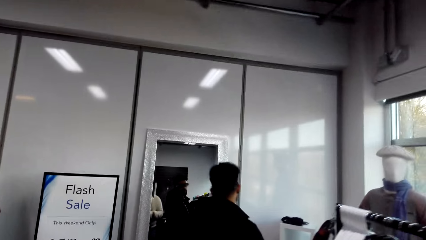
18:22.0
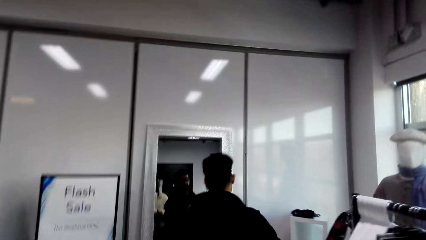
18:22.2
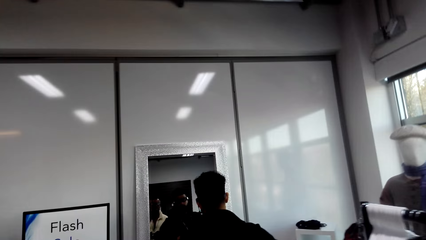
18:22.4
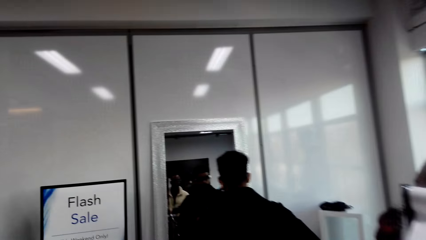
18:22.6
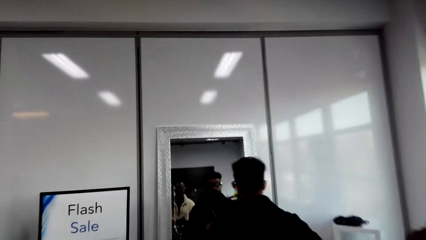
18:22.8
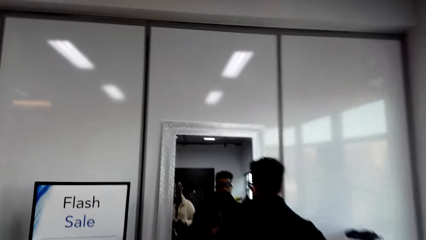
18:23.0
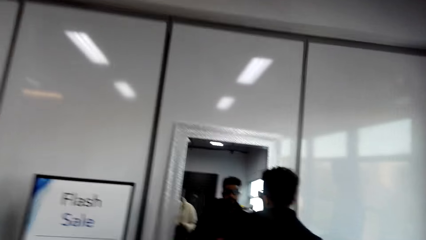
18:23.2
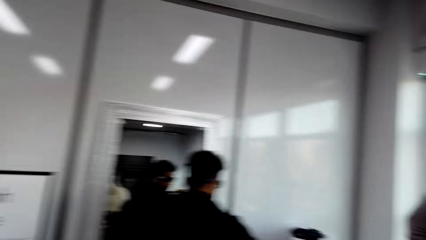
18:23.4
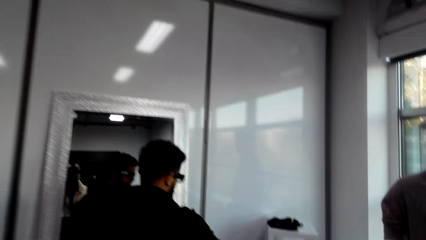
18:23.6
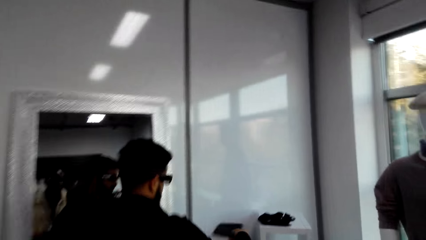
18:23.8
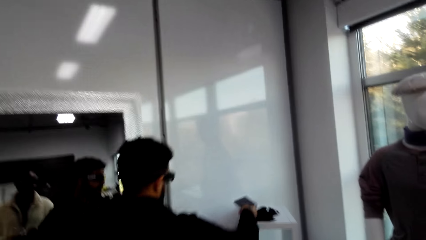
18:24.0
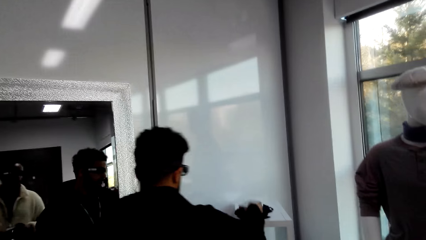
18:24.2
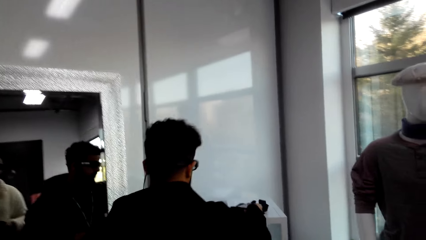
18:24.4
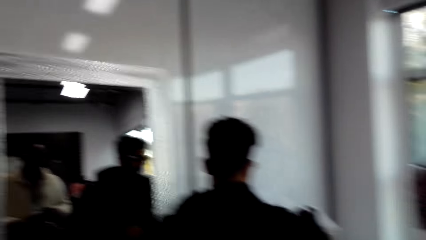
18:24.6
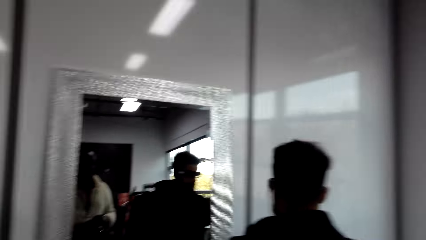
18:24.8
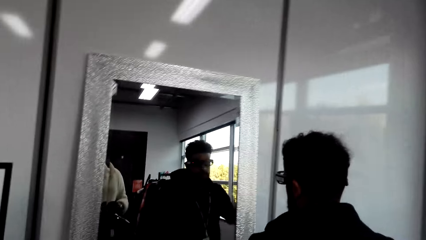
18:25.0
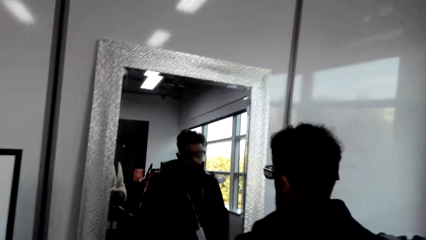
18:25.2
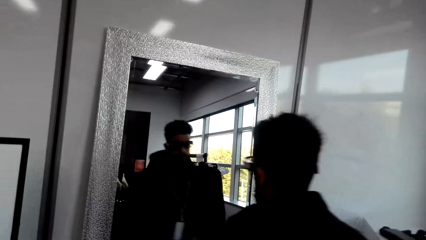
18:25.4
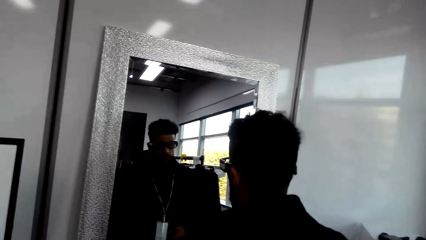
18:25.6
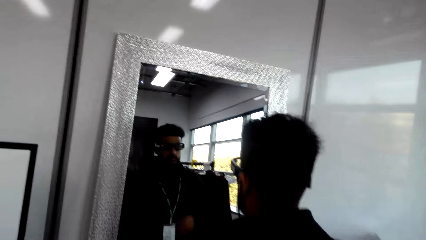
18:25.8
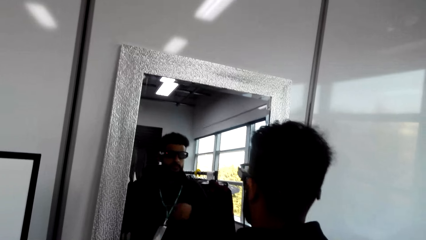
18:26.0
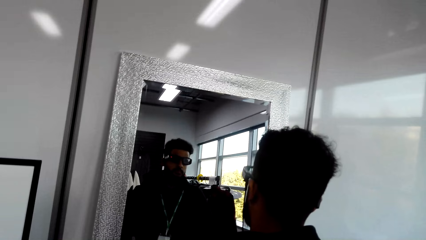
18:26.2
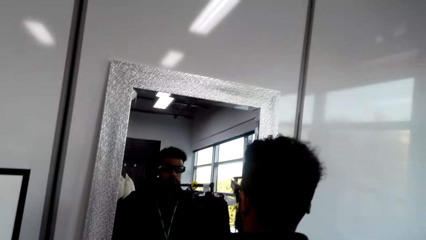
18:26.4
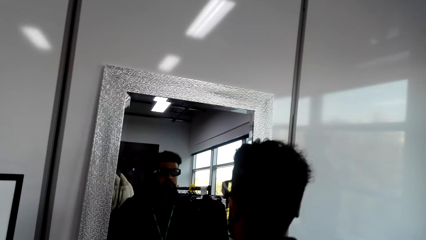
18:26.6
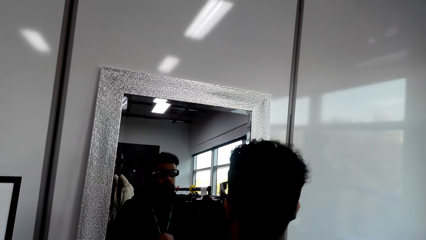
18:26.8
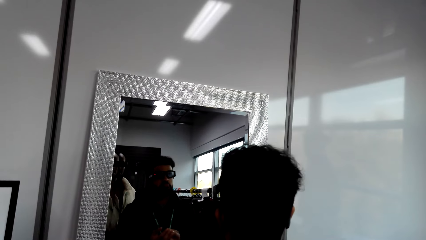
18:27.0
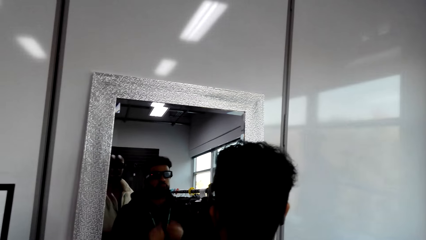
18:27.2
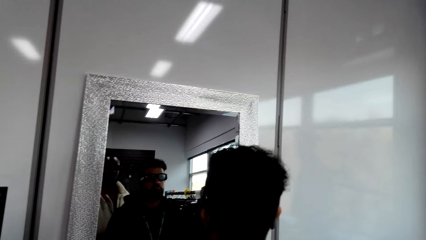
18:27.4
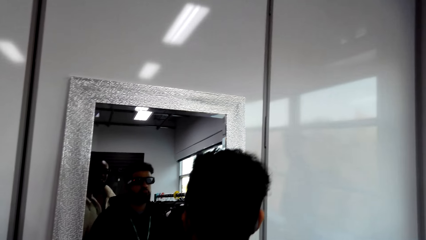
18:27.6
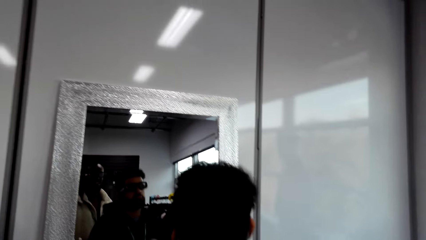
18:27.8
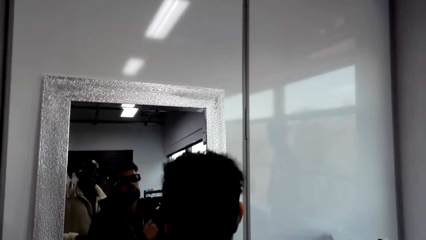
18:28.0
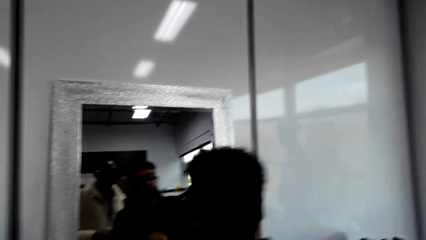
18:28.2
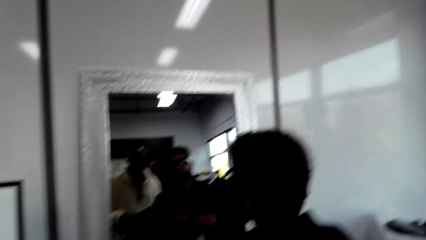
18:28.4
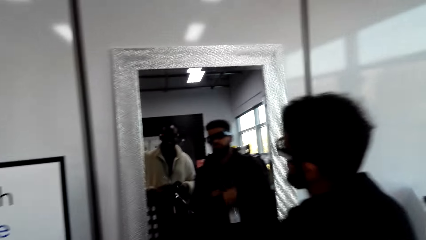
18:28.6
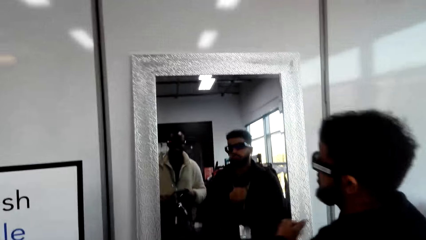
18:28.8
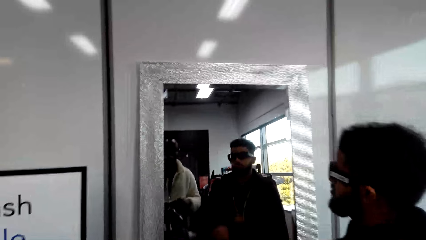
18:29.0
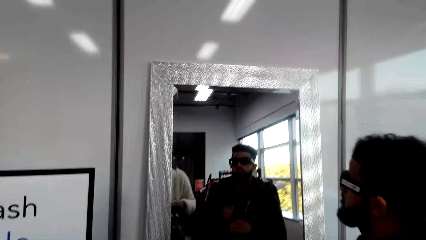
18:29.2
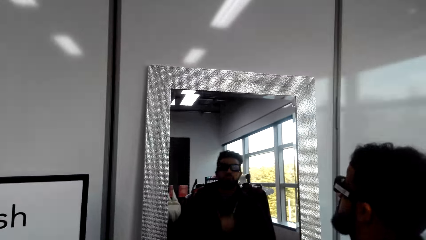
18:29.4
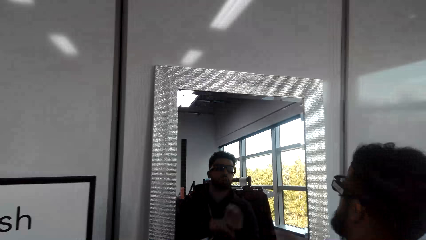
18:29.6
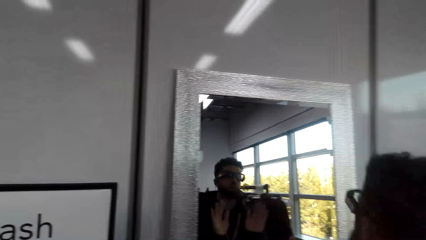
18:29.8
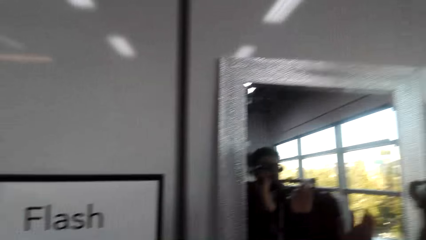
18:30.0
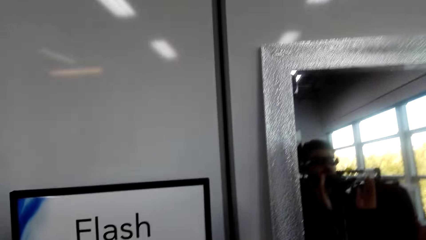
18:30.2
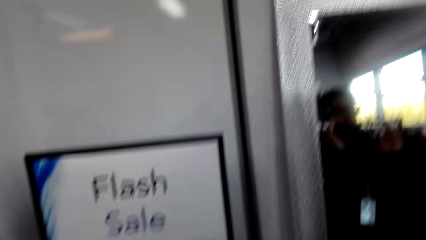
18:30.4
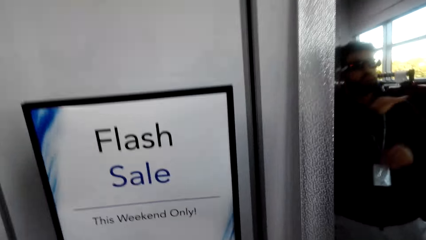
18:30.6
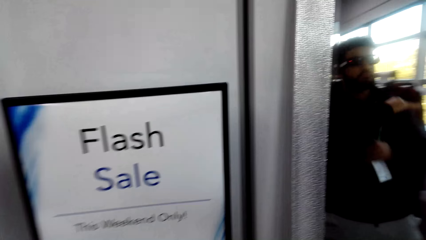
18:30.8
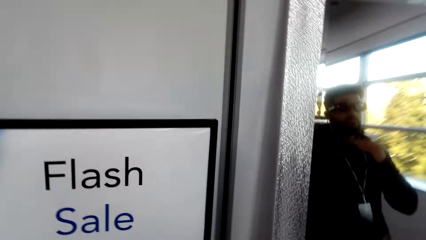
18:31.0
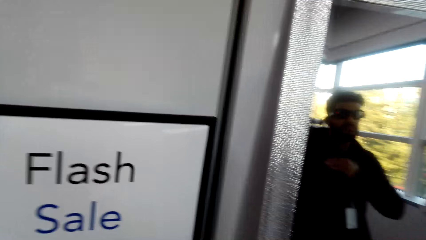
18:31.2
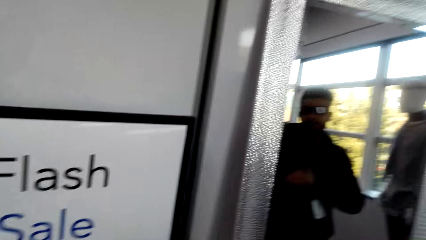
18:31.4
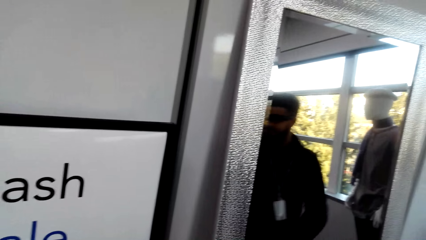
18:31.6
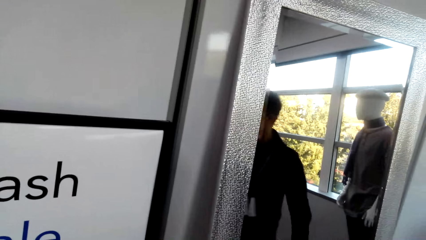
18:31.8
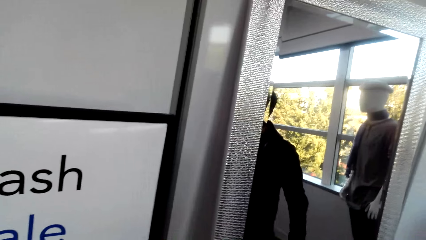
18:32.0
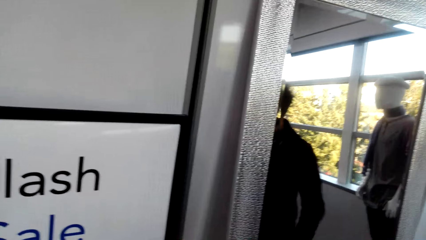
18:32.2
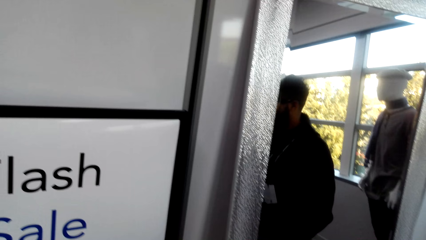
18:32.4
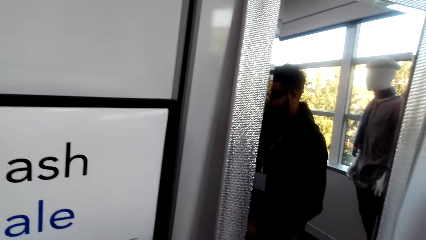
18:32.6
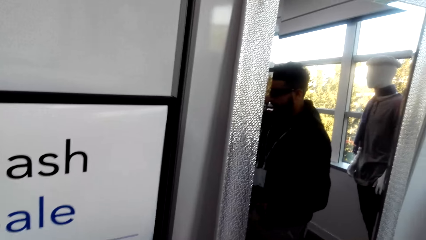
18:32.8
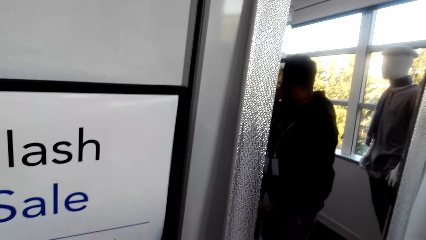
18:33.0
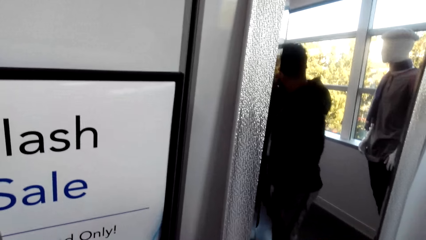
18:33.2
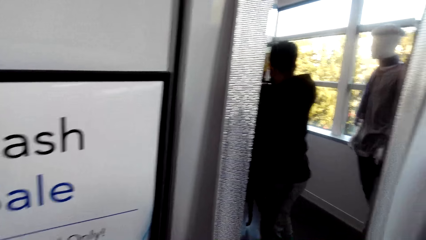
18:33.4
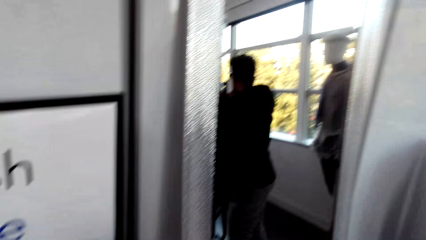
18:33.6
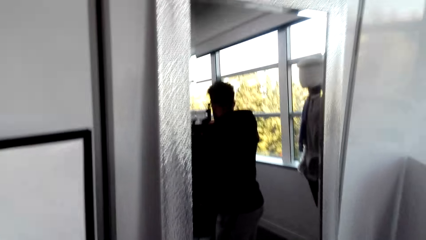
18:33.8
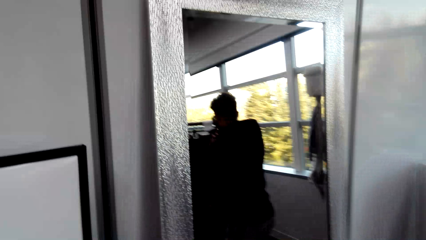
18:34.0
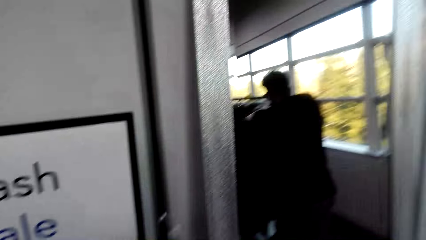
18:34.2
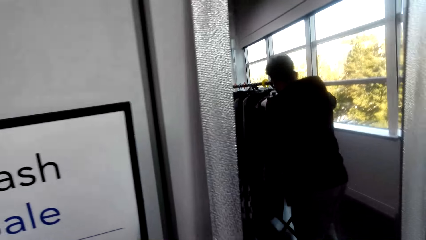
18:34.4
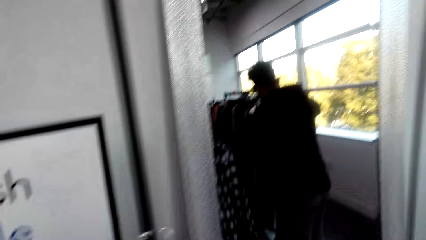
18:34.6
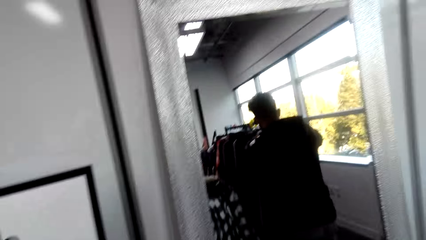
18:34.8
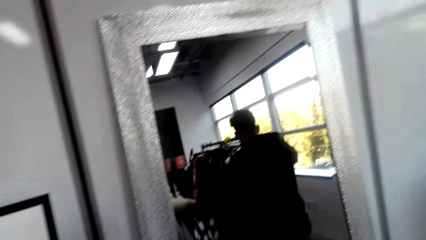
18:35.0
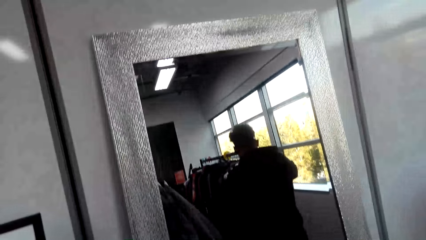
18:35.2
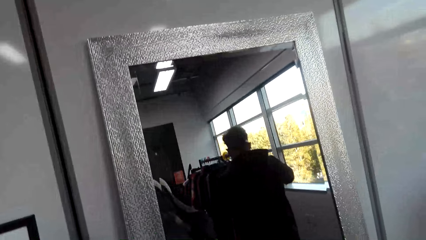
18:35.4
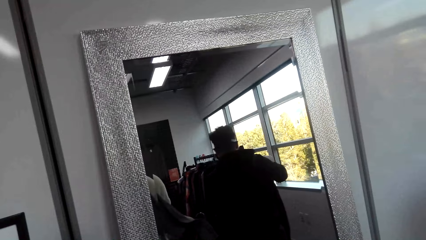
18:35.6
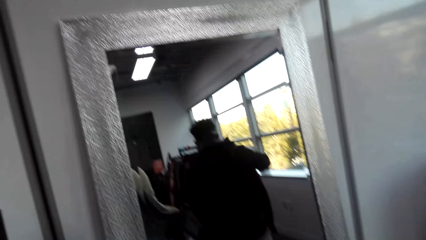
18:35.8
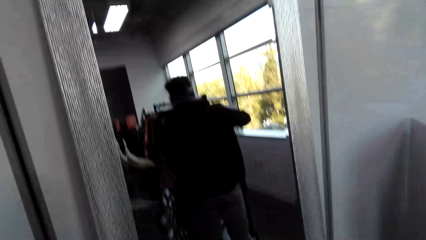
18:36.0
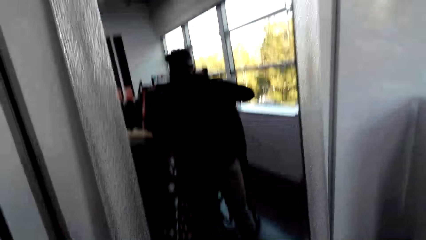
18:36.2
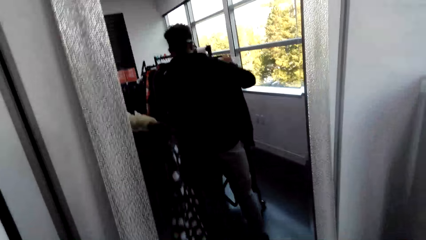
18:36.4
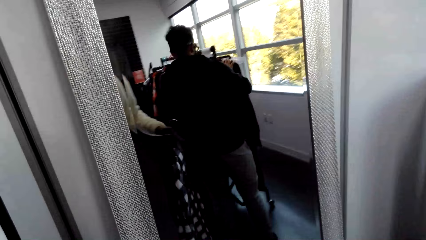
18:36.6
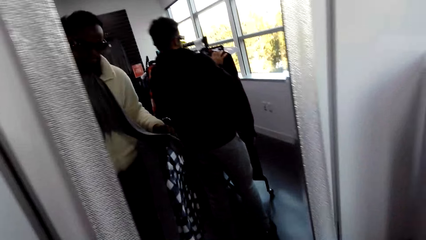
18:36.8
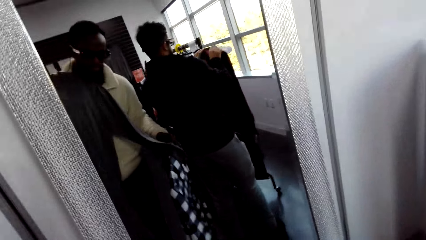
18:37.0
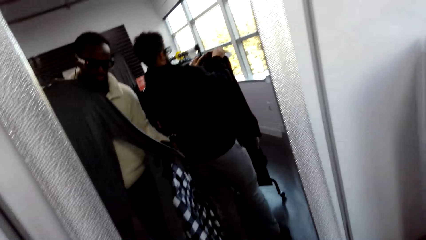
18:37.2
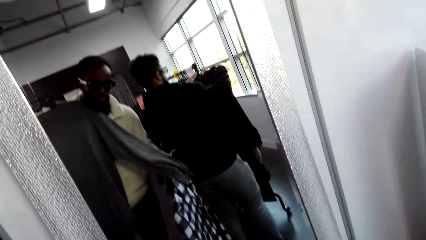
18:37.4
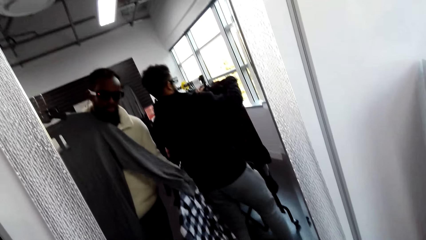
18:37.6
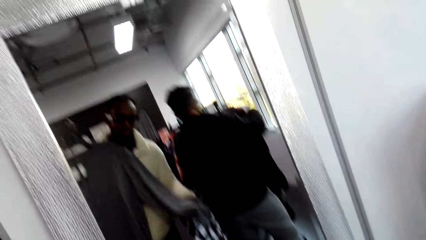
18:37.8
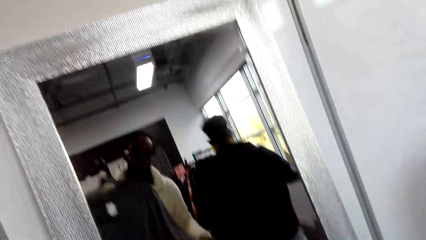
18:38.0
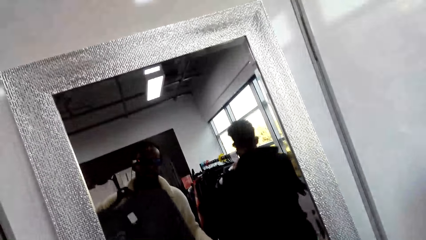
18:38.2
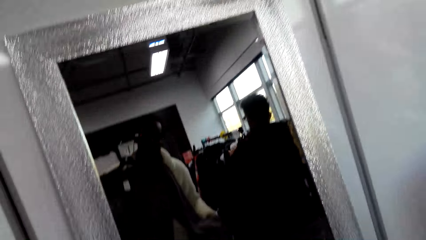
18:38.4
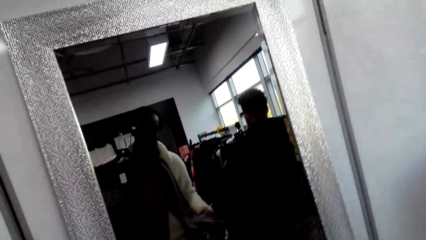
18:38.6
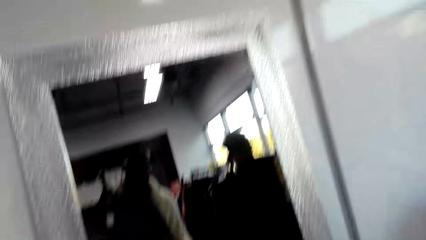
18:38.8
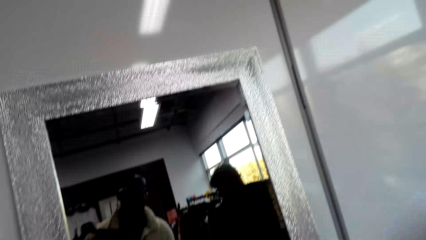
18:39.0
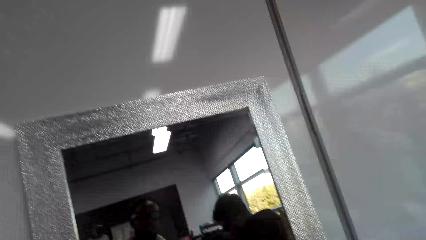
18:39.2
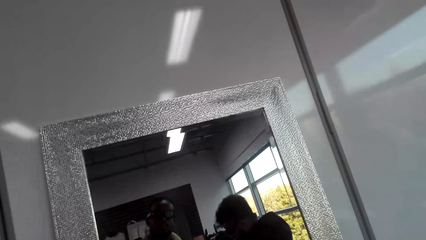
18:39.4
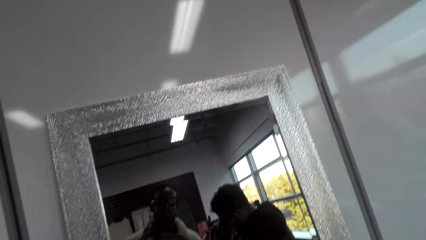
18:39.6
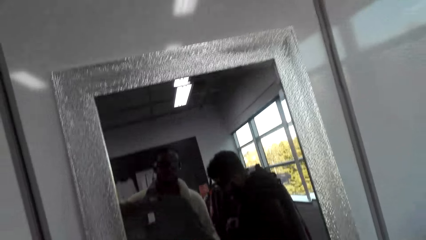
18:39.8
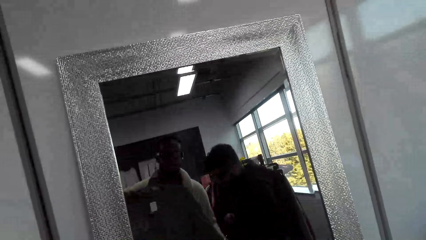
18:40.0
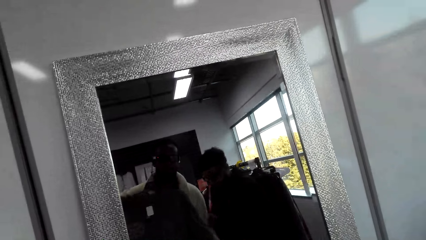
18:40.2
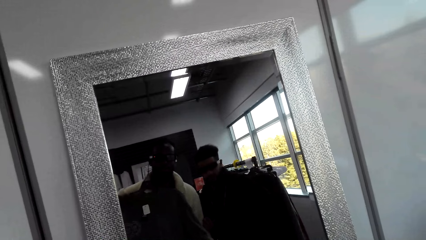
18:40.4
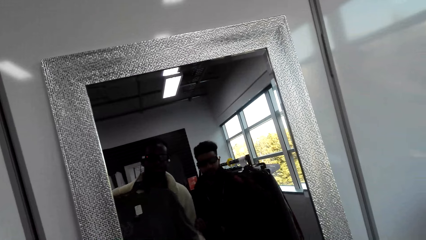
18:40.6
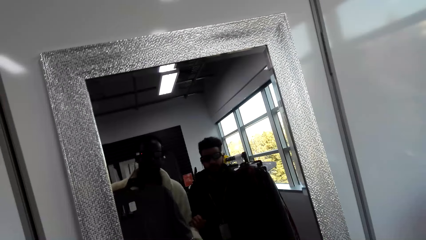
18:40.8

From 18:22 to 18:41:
The man touches clothes on the stand. The camera wearer converses with the man. The man dances to music. The camera wearer stares at the man. They converse with the man. They move around the shop. They hold a cloth.
